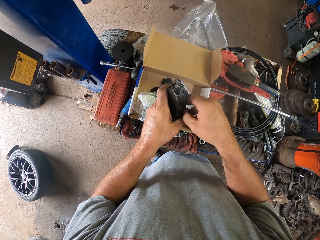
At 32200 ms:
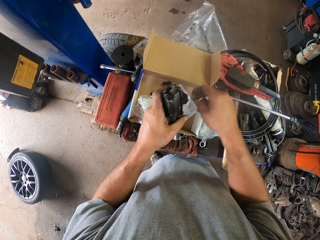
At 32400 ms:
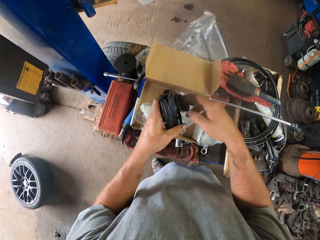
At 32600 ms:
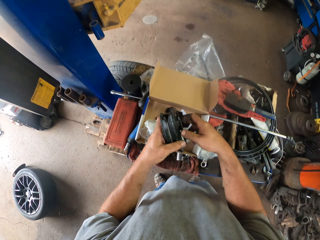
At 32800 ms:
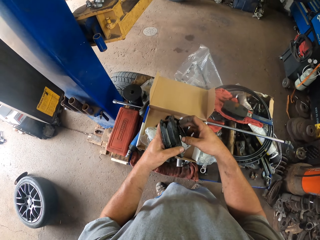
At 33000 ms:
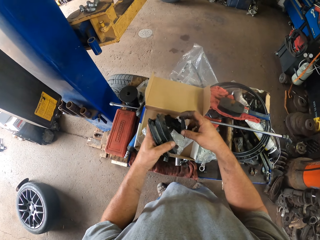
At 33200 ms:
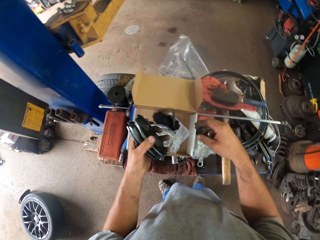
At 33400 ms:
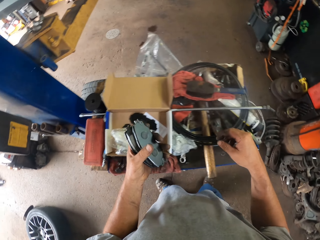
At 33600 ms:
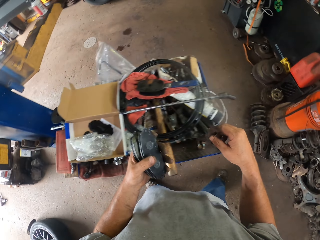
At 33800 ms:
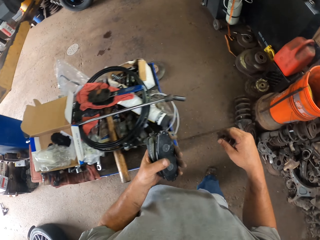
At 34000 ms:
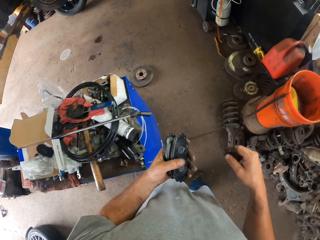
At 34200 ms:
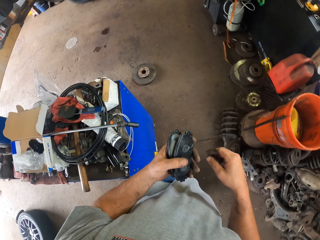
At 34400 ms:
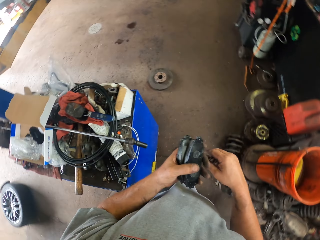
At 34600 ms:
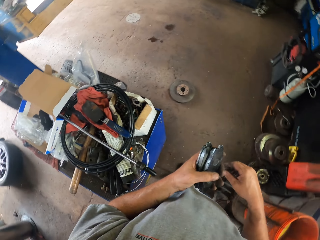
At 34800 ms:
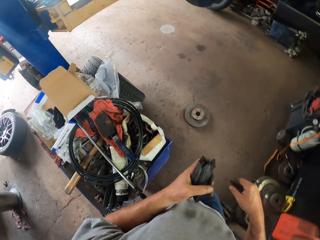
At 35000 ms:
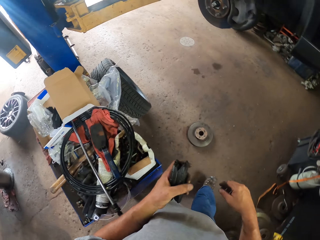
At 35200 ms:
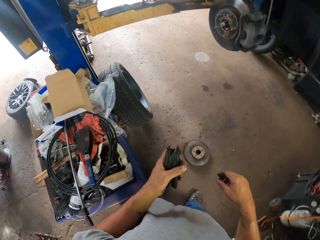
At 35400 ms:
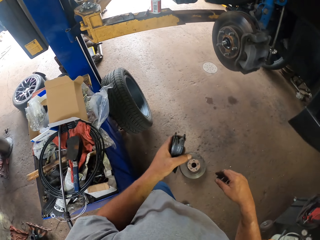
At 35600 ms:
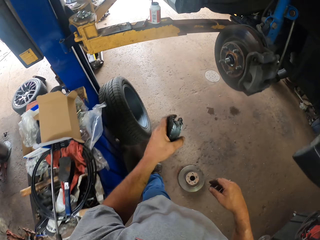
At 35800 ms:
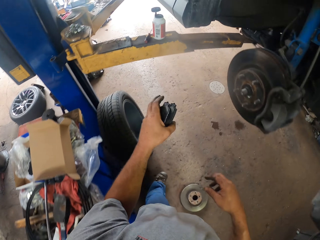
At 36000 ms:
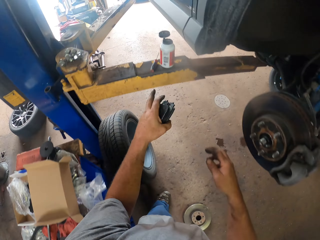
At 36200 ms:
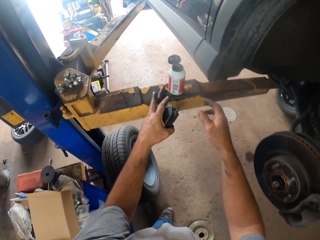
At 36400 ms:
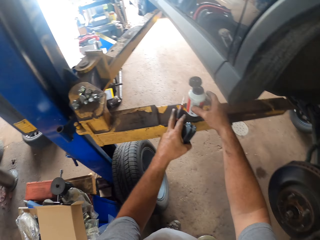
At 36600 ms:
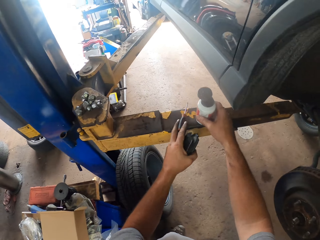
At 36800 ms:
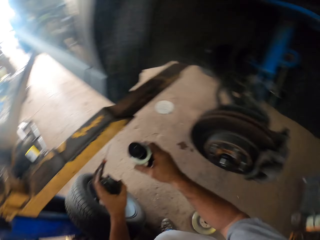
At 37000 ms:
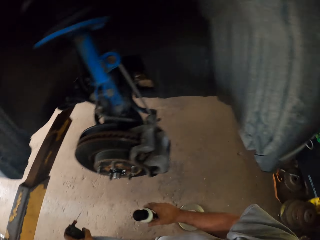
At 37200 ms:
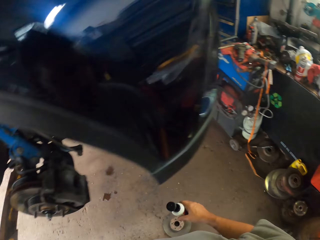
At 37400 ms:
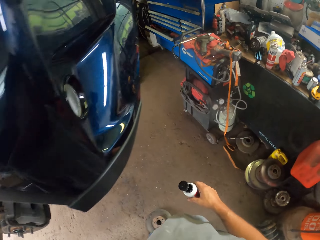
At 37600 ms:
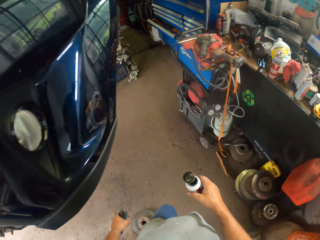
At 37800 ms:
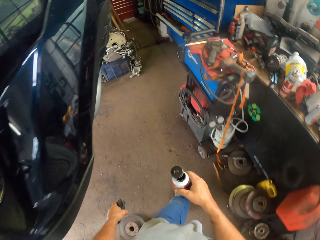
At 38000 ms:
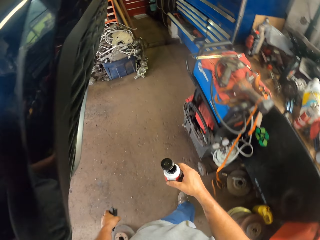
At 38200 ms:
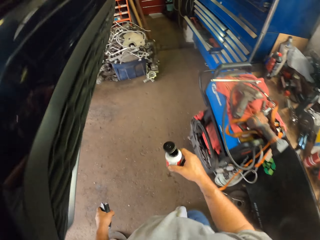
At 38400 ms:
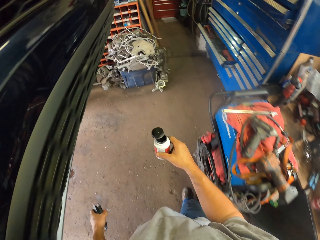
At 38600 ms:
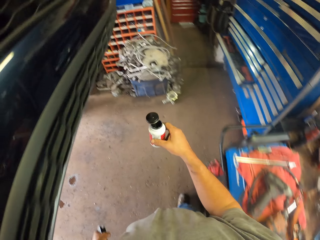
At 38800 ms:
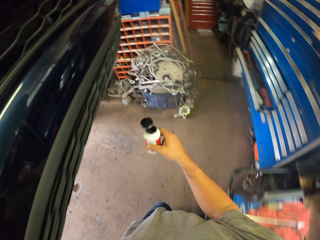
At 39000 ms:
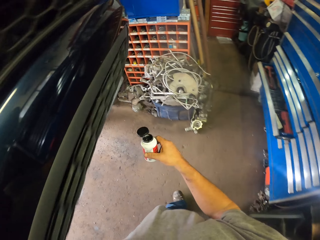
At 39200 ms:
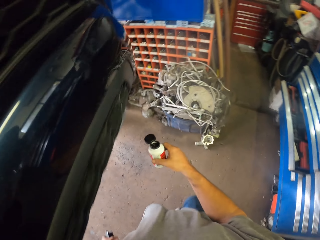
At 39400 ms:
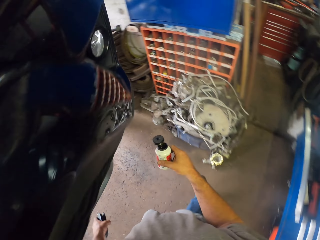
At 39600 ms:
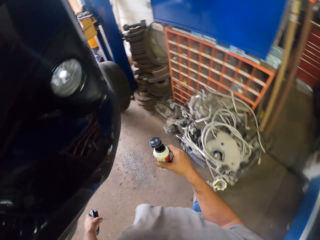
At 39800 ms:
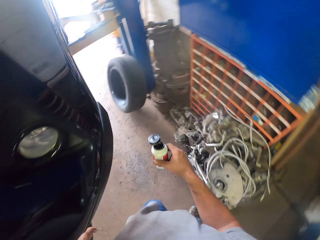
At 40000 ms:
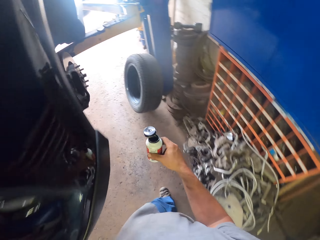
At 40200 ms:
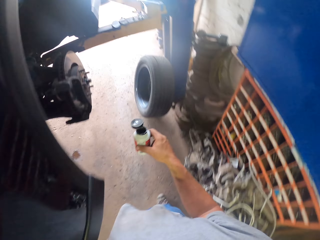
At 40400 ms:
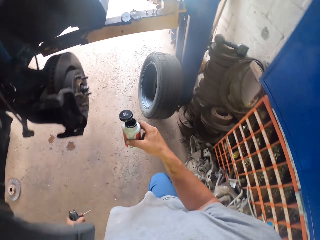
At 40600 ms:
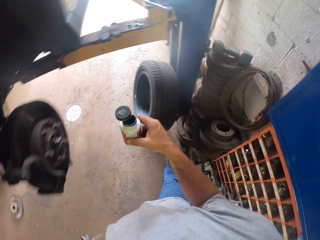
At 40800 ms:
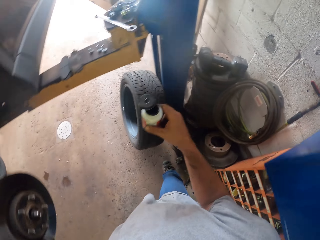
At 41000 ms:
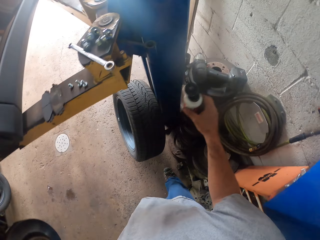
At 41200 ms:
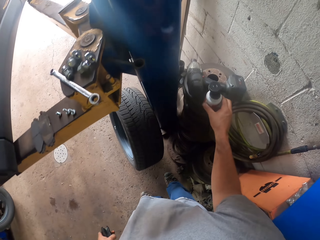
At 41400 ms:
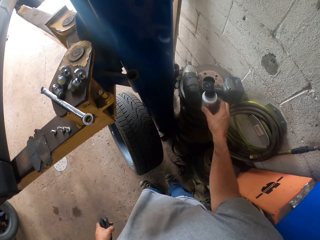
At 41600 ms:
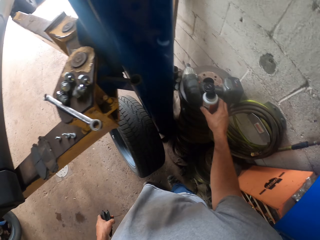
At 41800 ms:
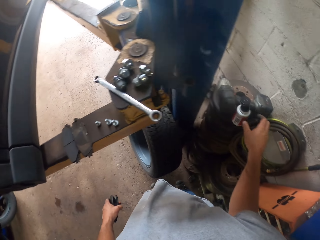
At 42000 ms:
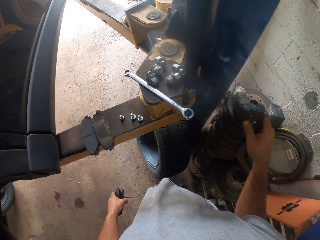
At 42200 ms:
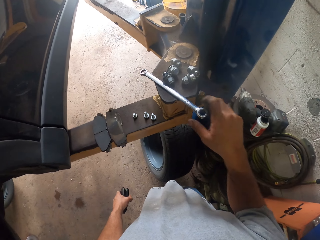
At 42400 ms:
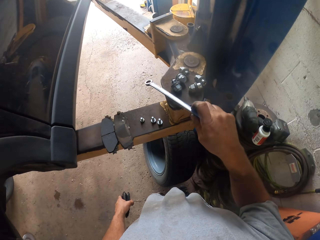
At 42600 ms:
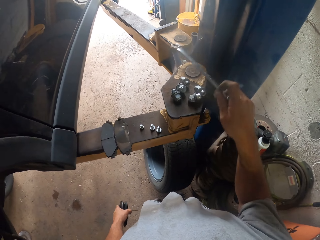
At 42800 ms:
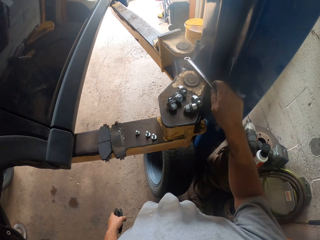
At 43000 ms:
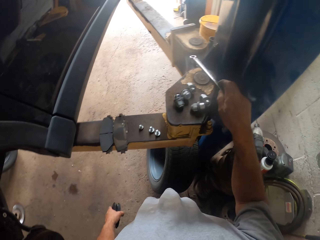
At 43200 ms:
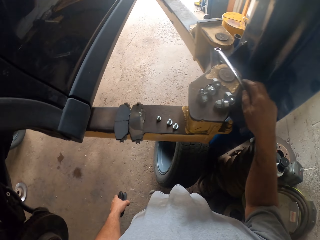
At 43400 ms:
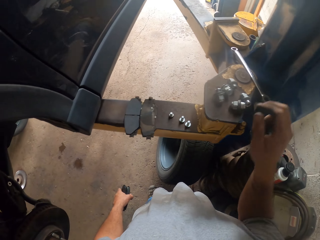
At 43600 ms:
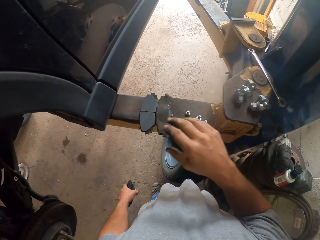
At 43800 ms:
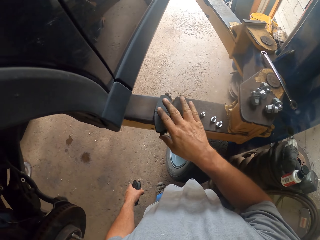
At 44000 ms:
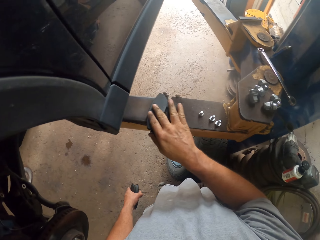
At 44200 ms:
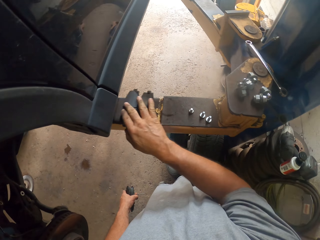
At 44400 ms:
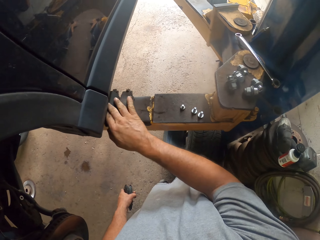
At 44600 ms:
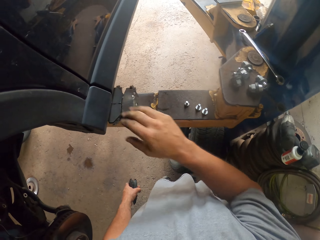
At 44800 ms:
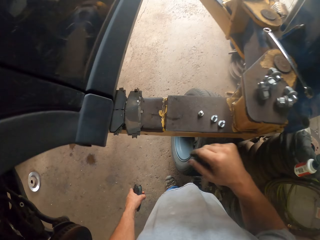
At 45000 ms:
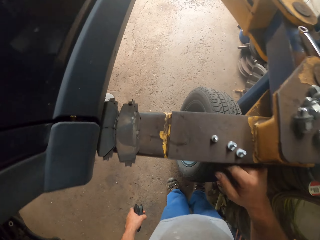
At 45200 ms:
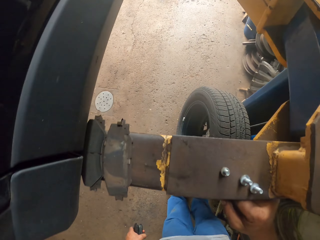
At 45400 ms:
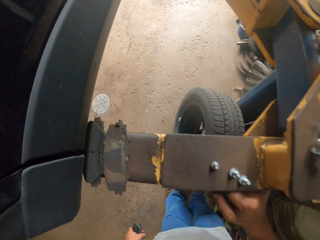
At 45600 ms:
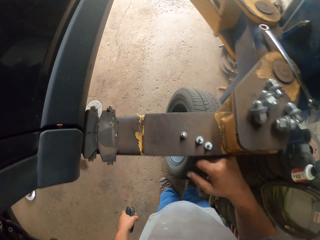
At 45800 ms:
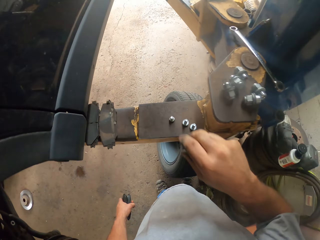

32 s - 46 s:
The camera wearer walks back. They pick up a grease and a screwdriver. They walk around. They drop the grease. They pick up a spanner. They organize the tools. They drop the spanner. They push the brake pad aside.

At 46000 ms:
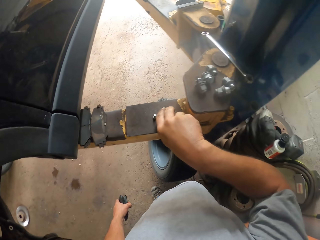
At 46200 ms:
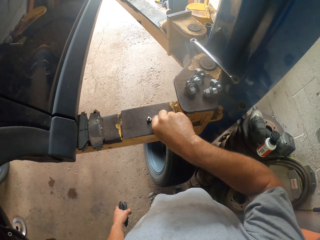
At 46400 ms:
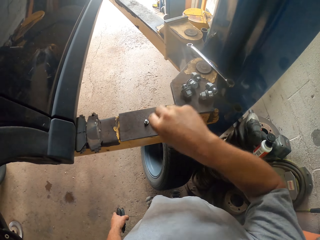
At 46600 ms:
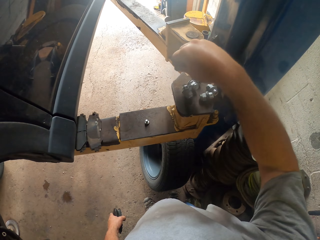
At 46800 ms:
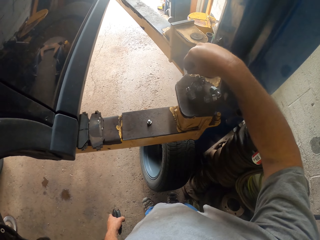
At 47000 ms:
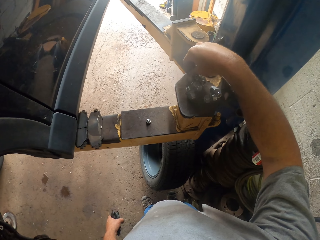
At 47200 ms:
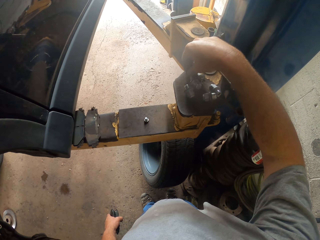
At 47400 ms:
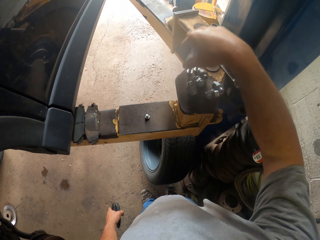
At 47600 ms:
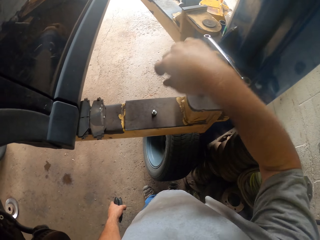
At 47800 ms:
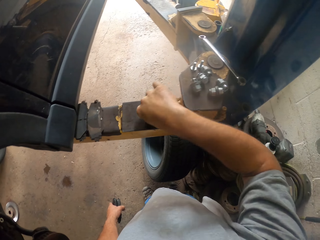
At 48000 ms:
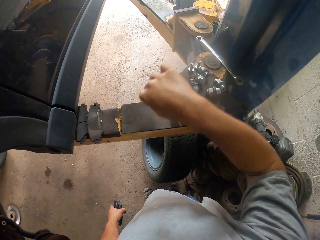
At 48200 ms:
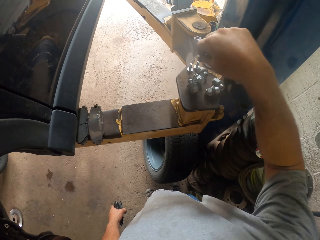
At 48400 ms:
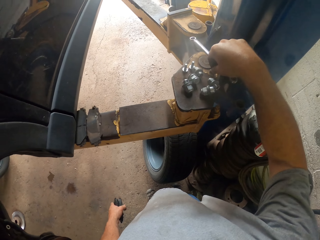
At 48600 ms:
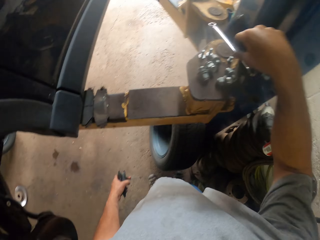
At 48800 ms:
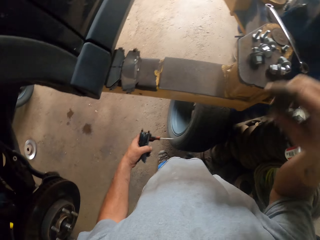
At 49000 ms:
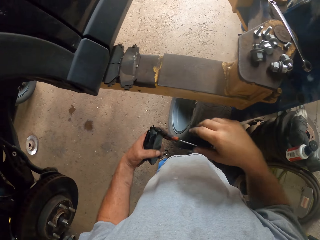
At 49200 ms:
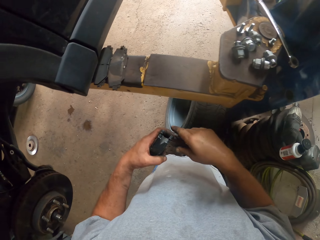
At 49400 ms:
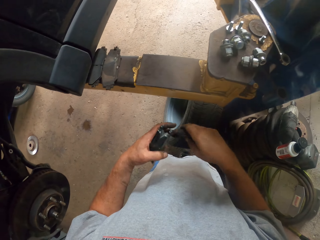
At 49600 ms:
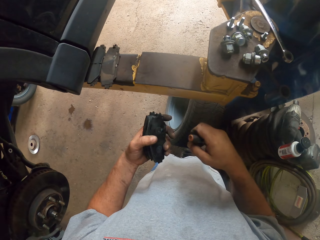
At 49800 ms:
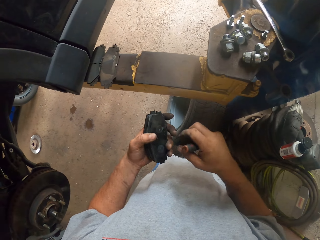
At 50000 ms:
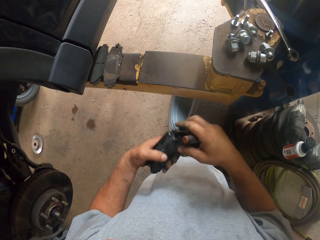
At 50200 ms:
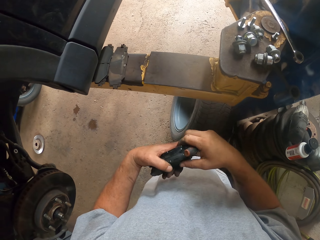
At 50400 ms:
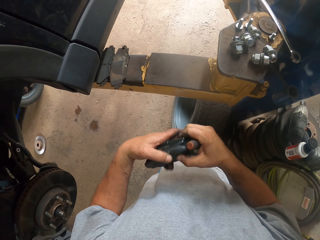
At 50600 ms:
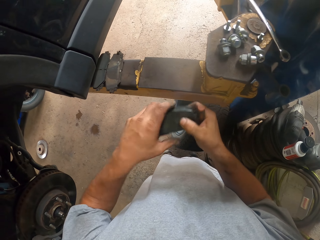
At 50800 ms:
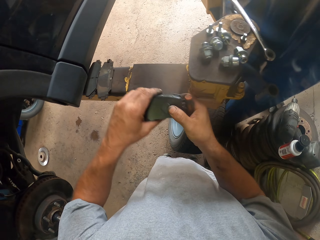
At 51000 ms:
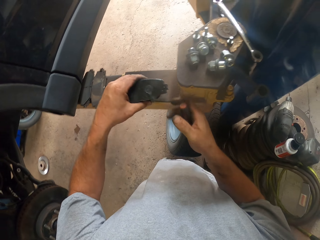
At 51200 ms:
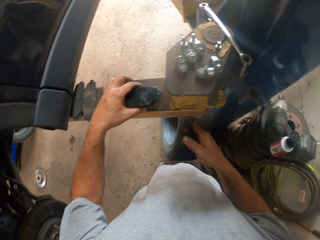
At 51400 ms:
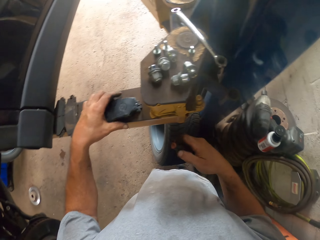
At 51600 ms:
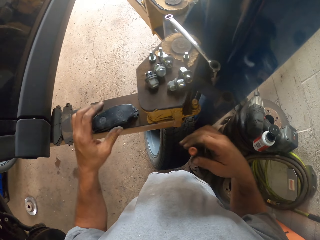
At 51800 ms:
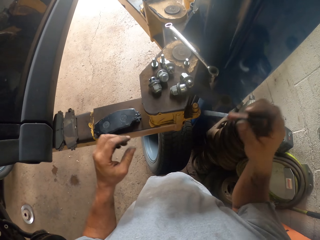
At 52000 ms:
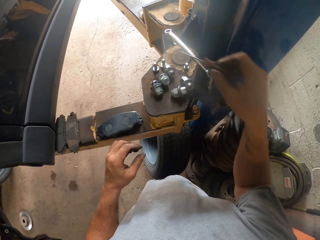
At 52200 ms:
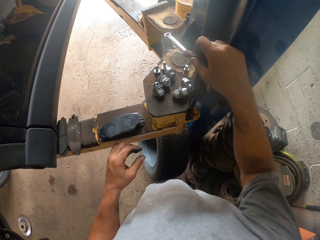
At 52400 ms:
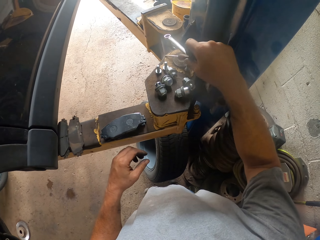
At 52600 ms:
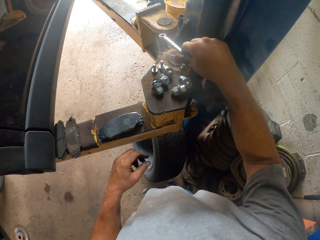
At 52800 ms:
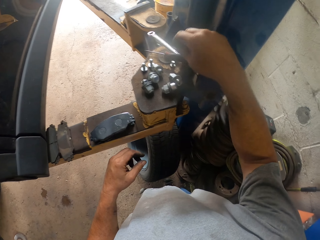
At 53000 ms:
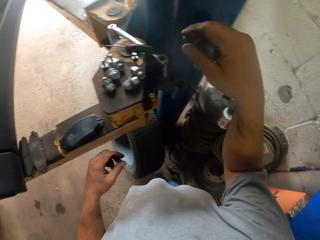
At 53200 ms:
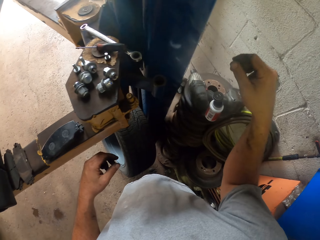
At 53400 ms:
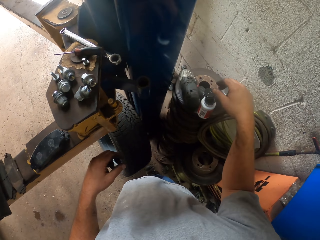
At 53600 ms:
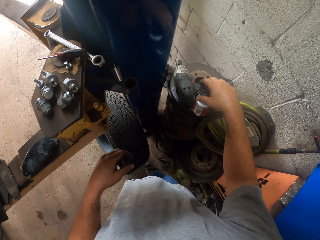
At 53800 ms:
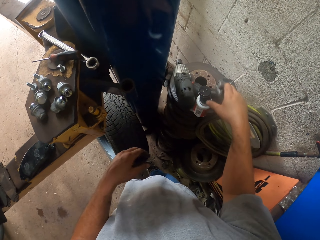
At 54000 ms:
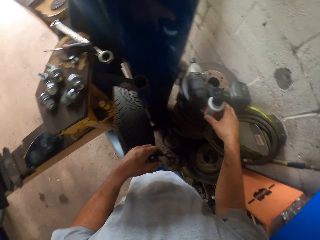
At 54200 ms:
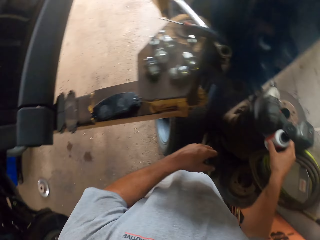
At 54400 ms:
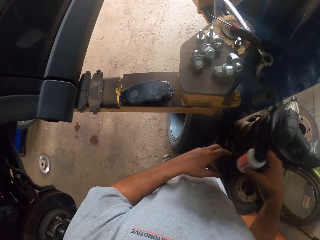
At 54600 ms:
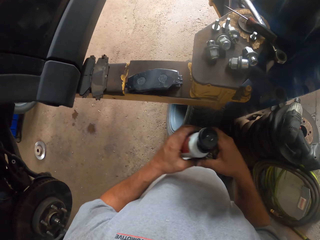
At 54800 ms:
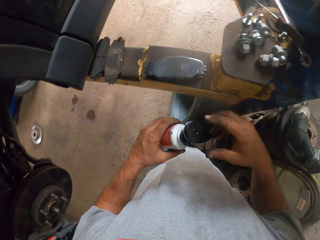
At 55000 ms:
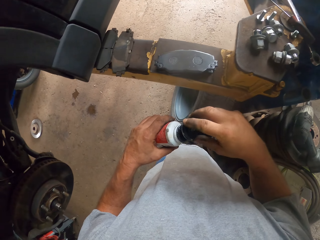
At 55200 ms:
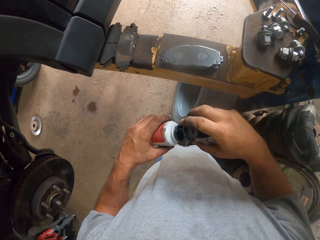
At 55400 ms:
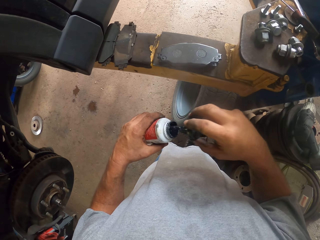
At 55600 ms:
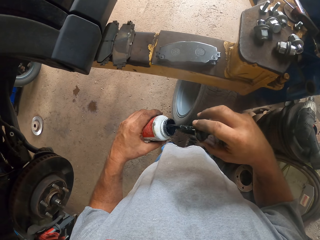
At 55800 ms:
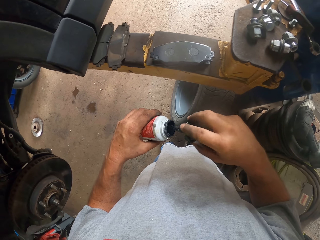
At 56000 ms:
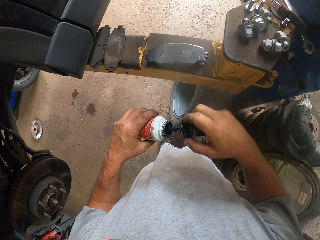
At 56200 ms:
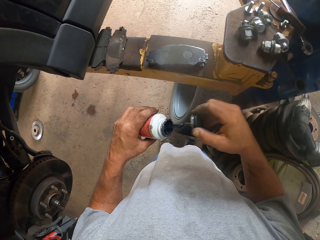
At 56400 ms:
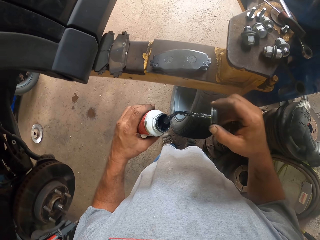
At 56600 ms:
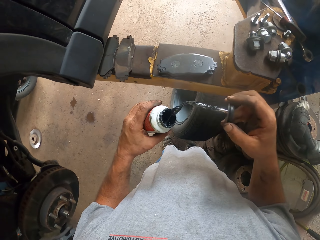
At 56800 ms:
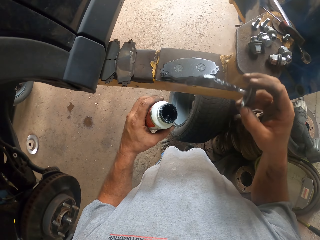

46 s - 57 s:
The camera wearer picks up a nut and drops the nut. They pick up a nut and drop the nut. They hold the screwdriver. They drop the brake pad. They drop the screwdriver. They pick up a grease. They open the grease.
